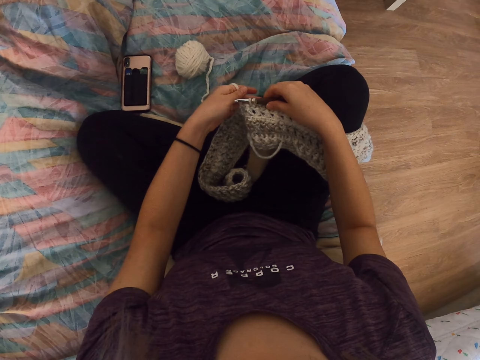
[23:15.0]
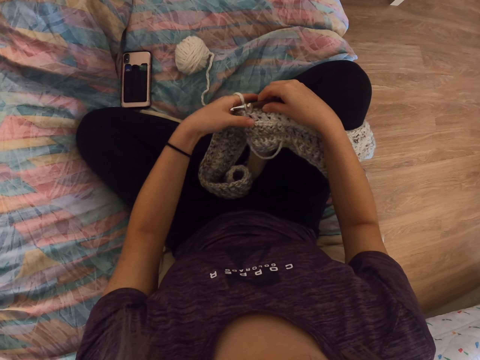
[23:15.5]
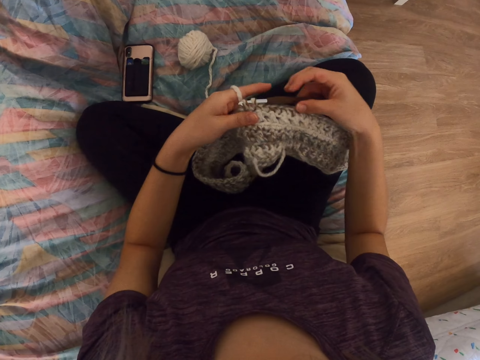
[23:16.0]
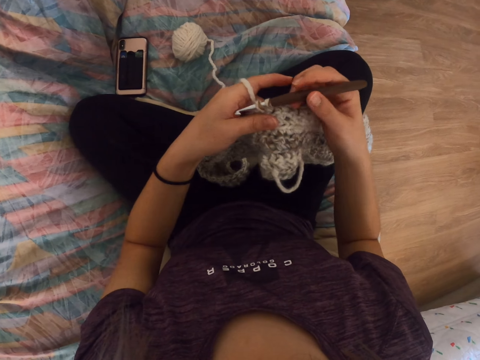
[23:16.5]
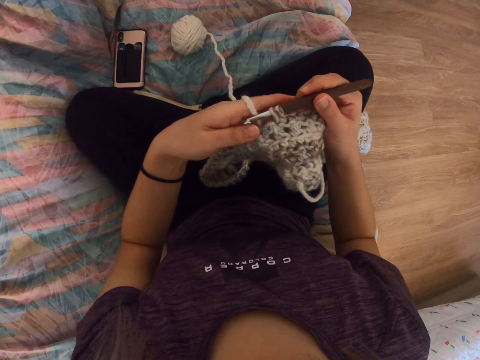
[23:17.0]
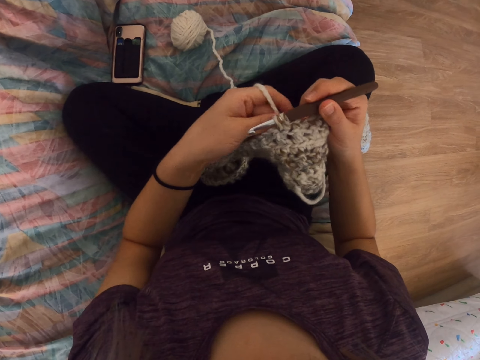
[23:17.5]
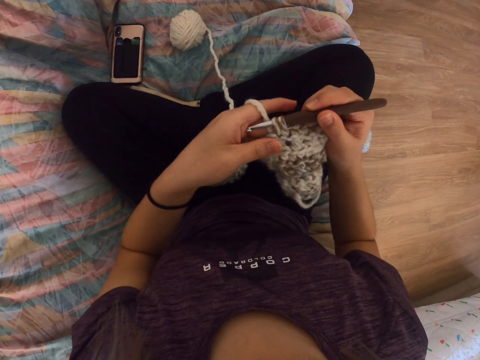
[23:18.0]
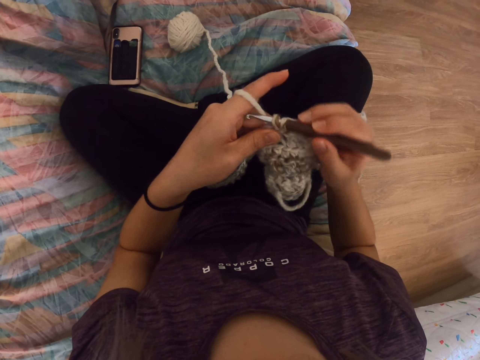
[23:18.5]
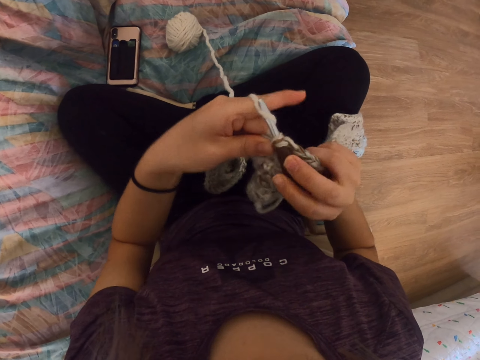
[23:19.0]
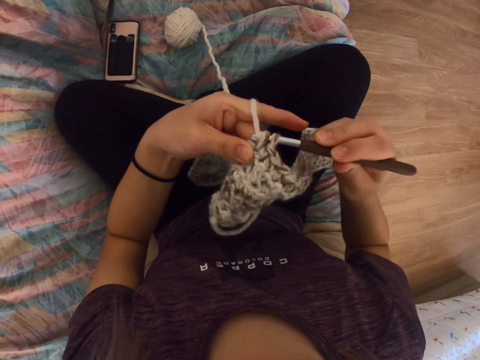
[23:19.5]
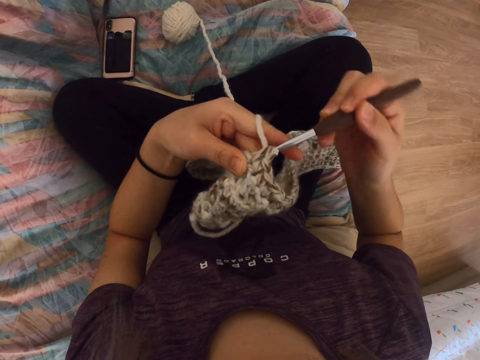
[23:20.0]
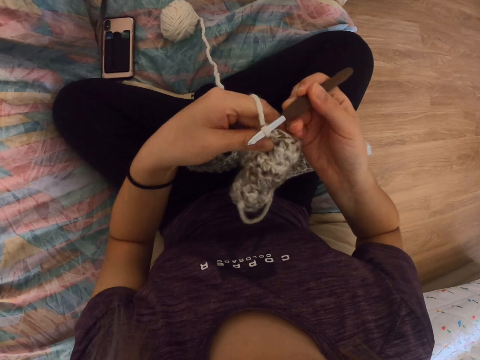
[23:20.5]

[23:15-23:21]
The camera wearer knits a thread.

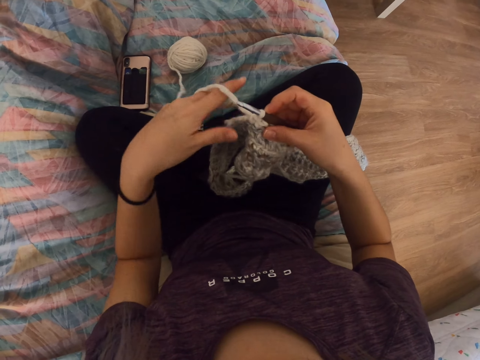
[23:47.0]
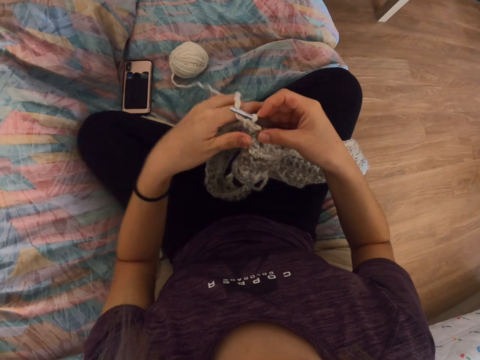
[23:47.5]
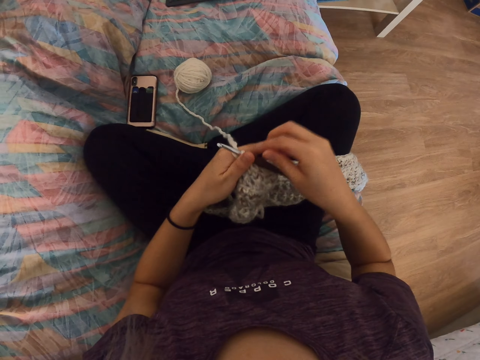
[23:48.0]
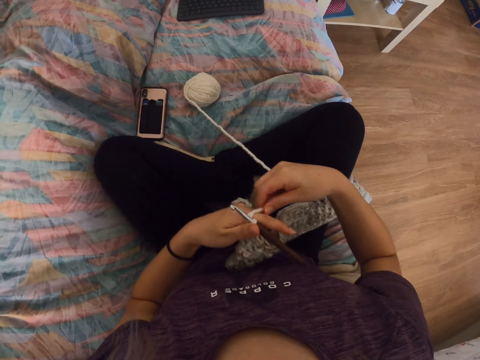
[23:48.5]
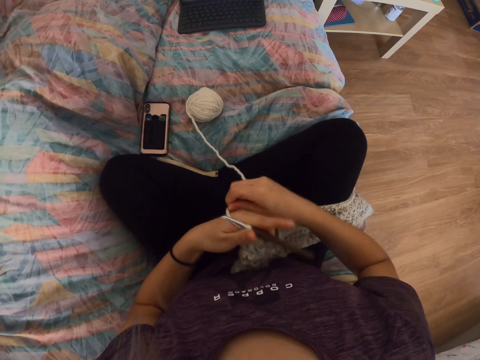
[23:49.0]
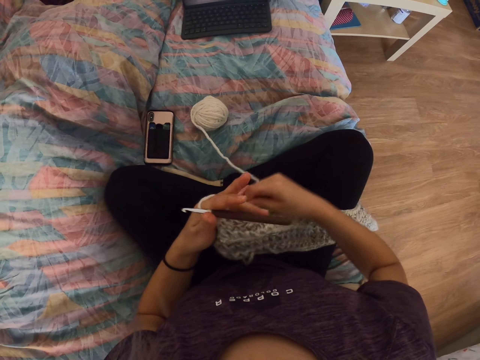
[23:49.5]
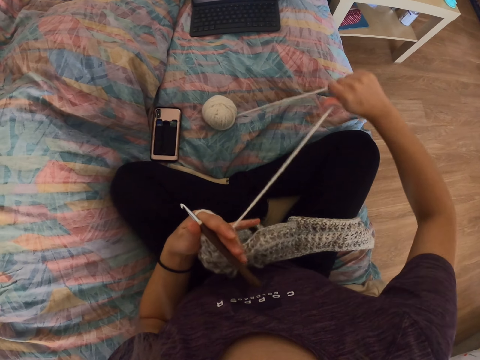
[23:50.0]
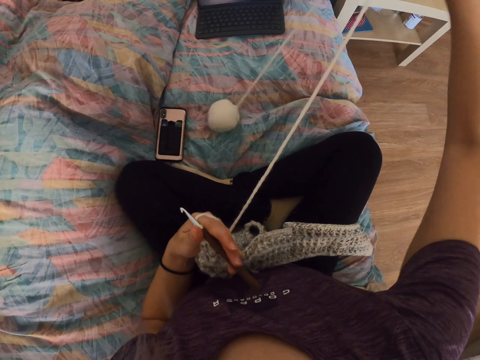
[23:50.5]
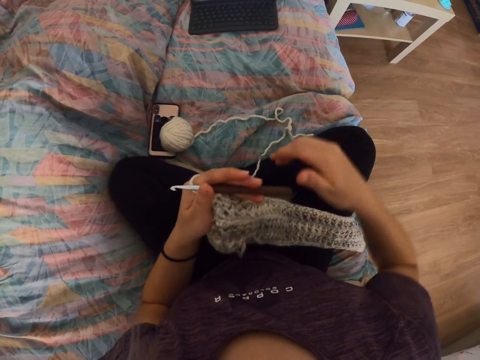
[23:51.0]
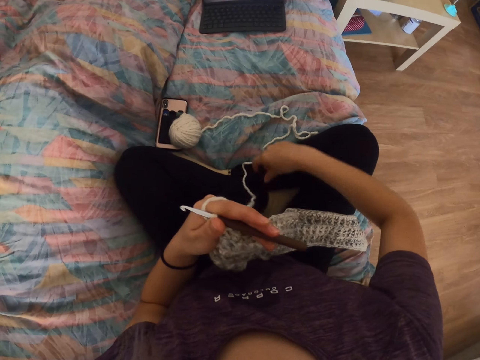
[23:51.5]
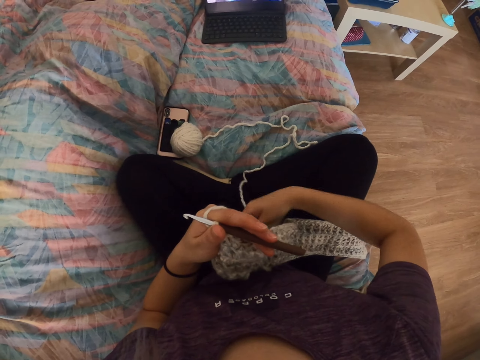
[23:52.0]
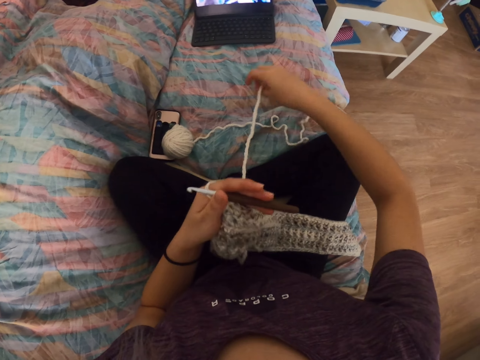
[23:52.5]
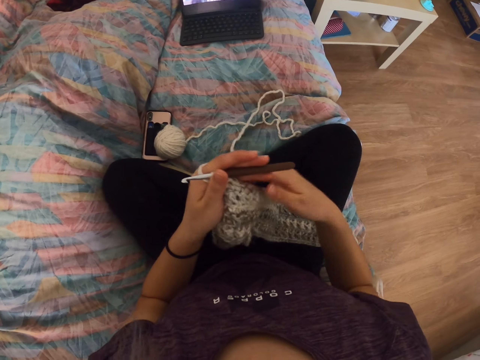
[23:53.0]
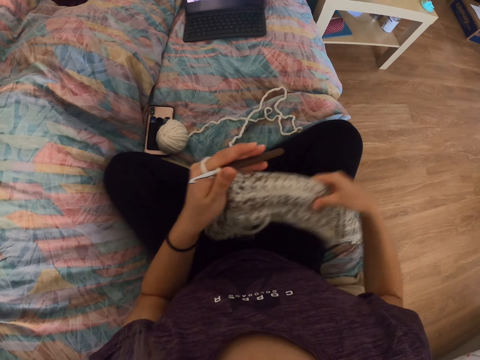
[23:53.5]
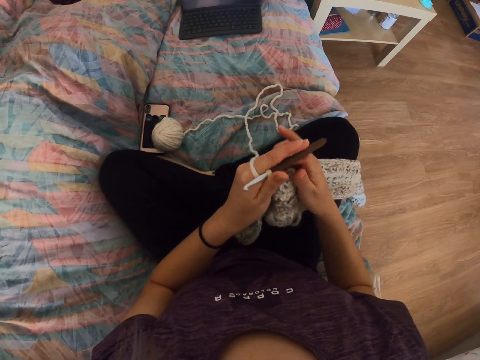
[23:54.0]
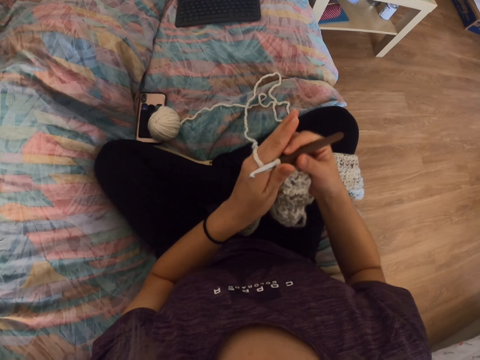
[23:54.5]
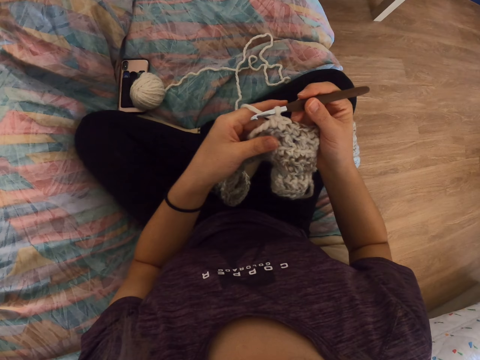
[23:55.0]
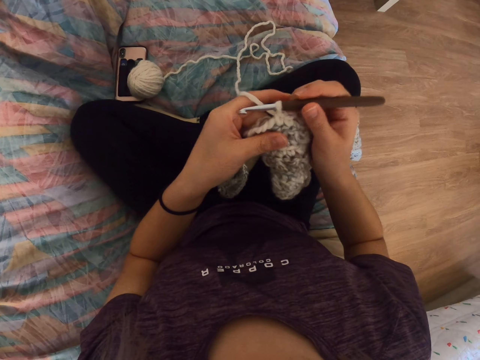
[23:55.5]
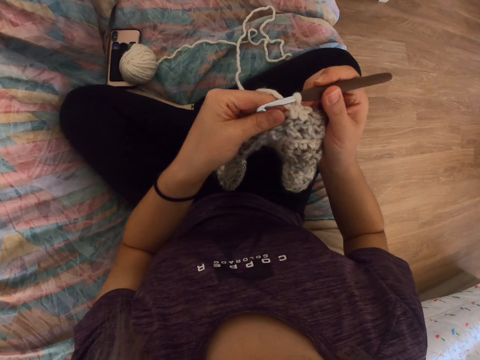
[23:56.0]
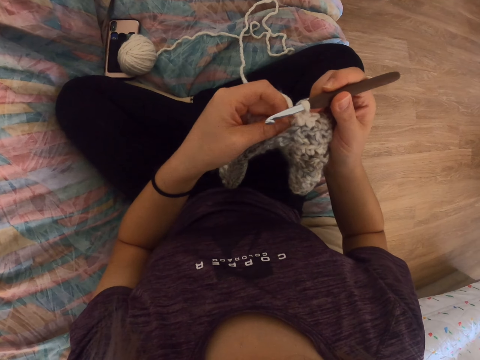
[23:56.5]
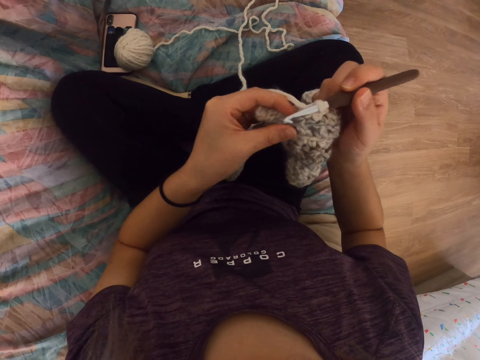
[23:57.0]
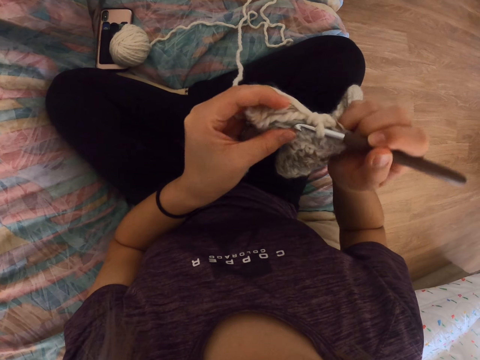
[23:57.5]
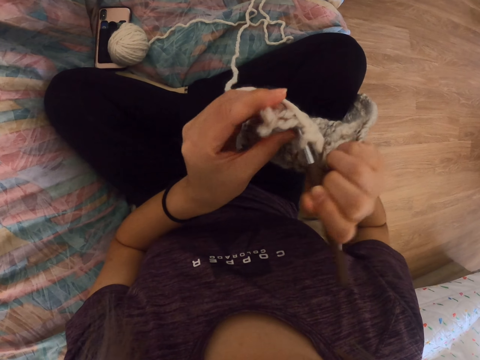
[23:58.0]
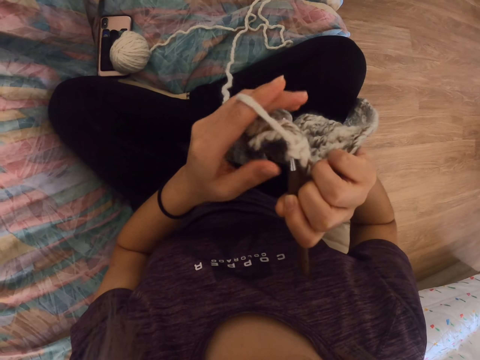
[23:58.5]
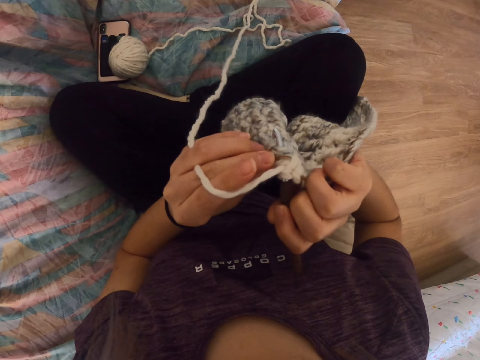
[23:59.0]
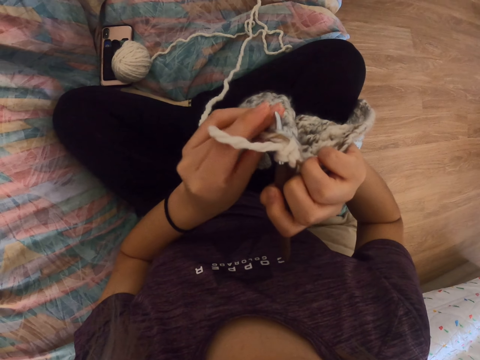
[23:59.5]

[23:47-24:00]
The camera wearer rolls the thread on the hand. They pull the thread. They knit a thread.

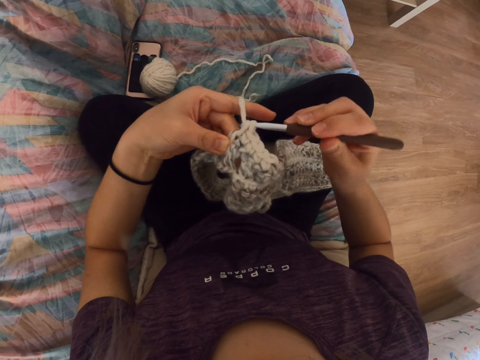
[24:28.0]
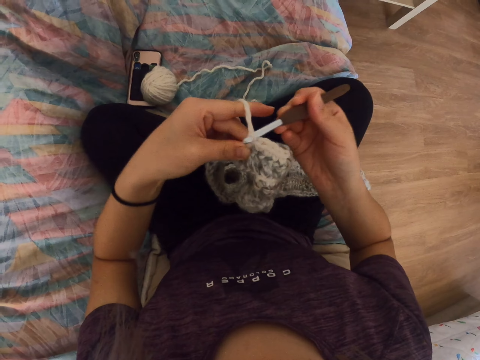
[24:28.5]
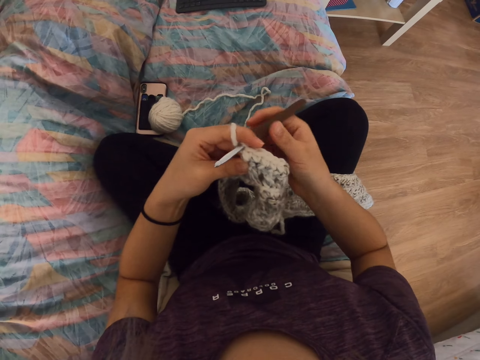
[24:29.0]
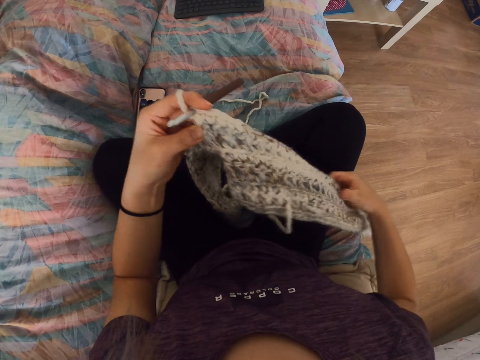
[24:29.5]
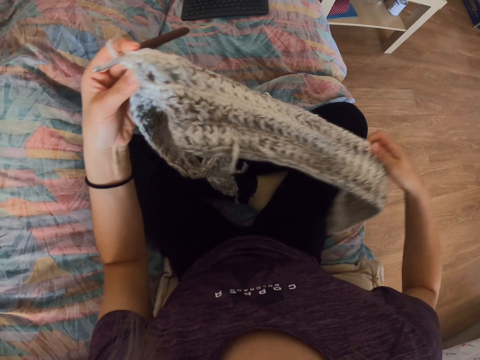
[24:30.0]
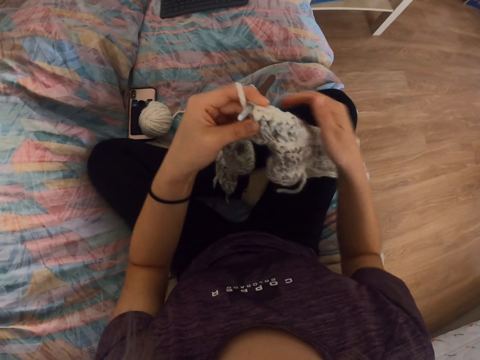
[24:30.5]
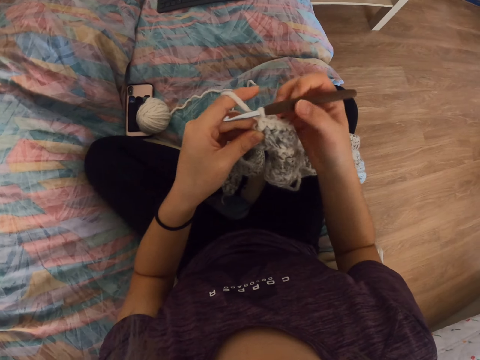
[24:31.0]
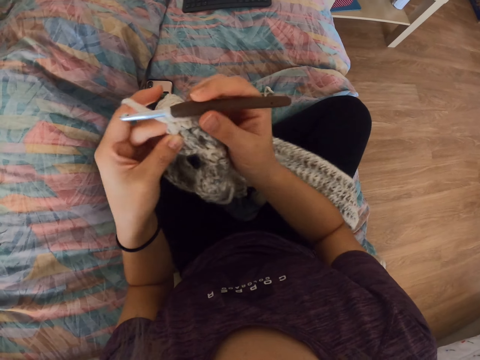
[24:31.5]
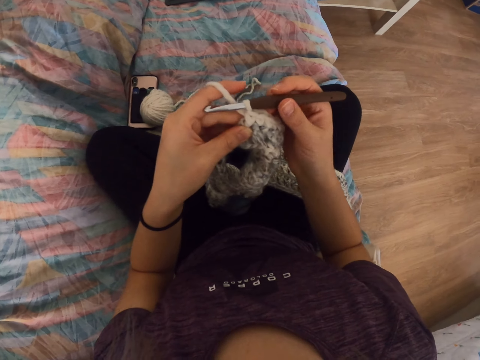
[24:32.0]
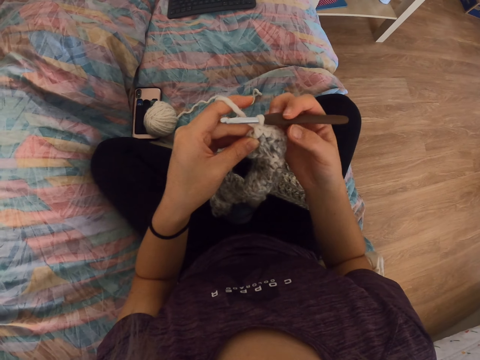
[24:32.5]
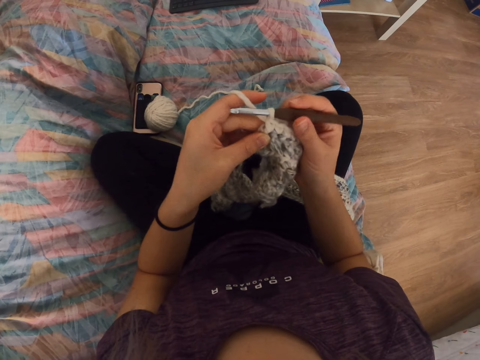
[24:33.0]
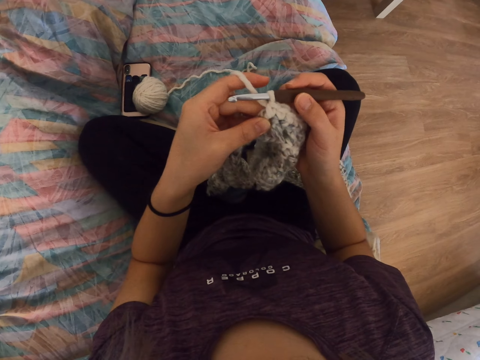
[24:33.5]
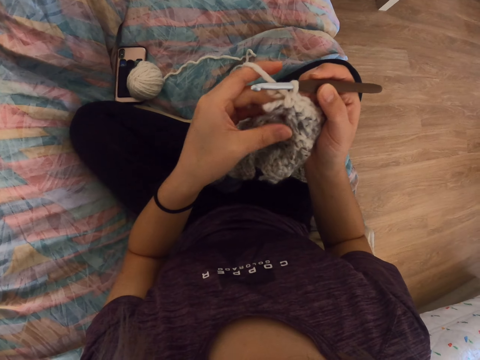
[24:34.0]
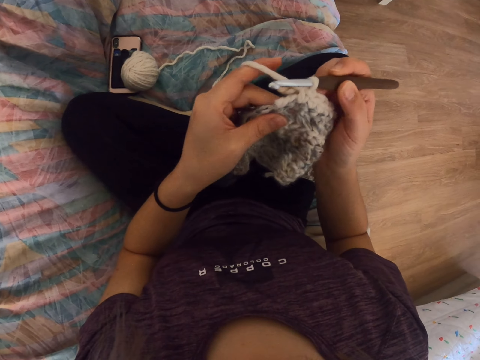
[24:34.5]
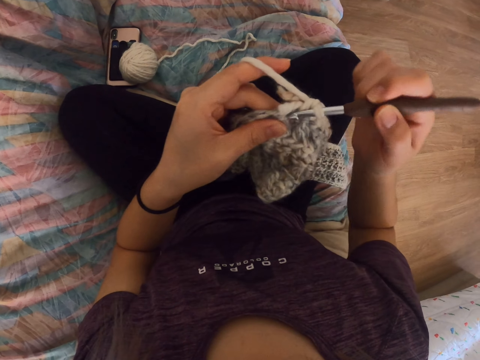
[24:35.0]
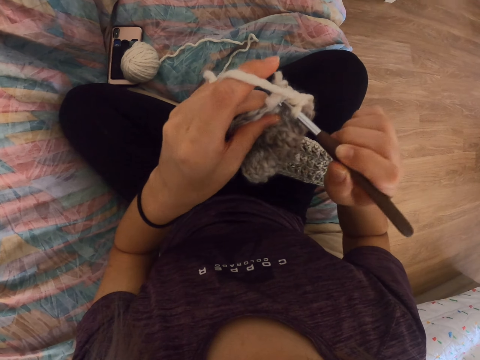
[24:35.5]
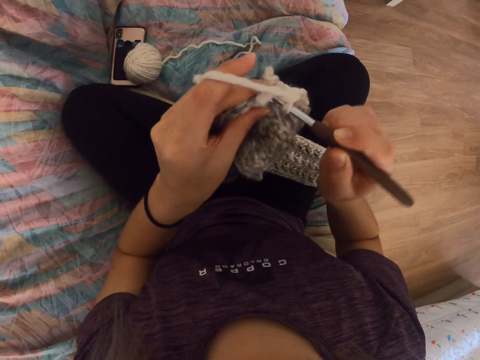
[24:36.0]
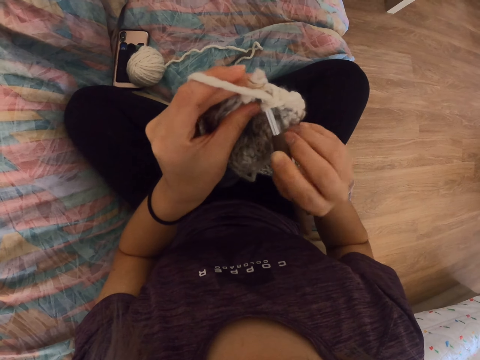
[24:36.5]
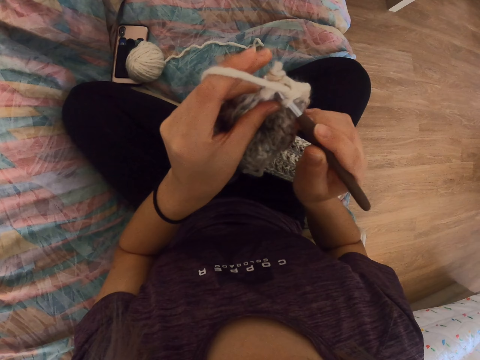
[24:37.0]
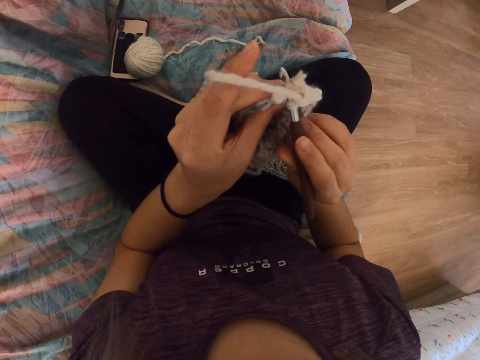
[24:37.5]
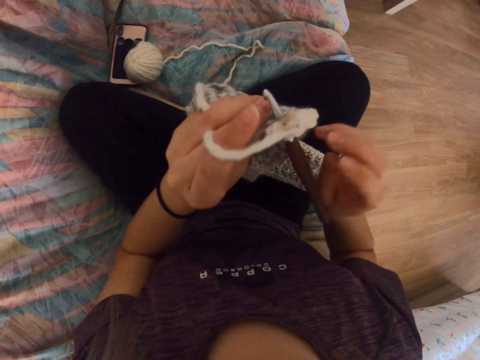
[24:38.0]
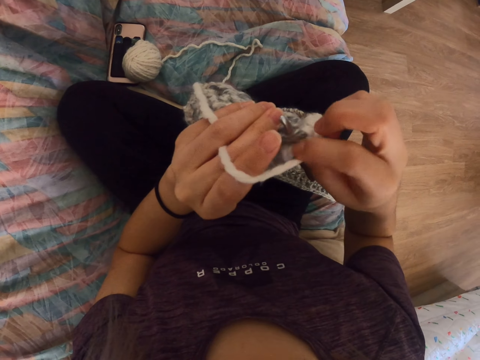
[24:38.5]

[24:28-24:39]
The camera wearer aligns the thread. They knit a thread.
